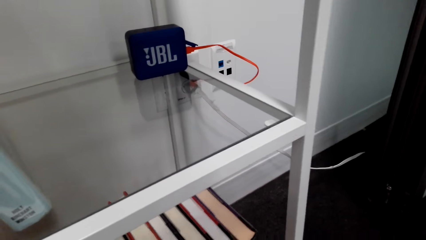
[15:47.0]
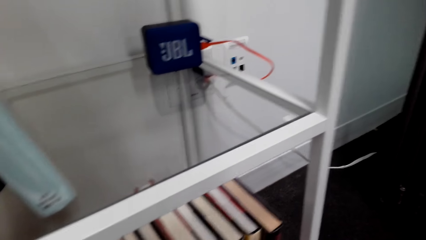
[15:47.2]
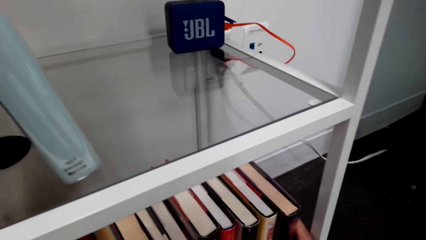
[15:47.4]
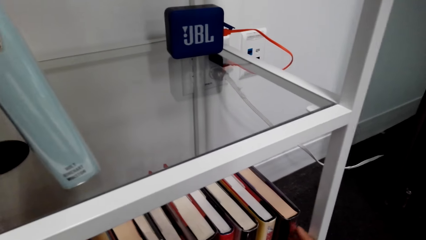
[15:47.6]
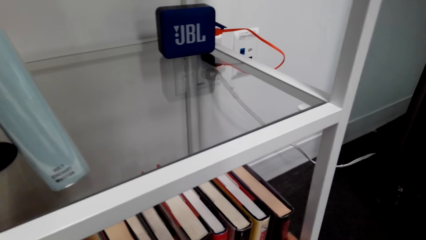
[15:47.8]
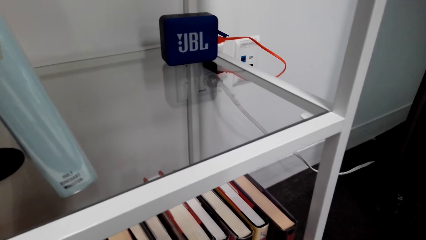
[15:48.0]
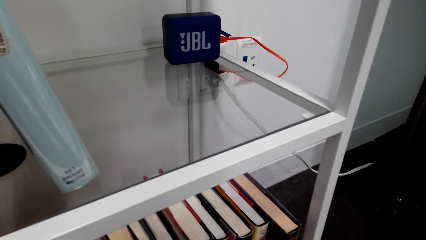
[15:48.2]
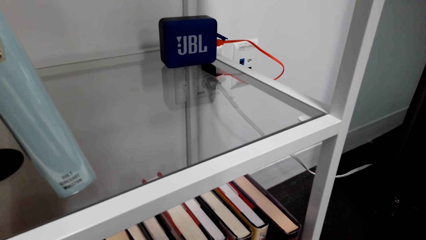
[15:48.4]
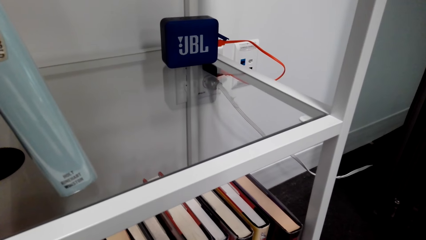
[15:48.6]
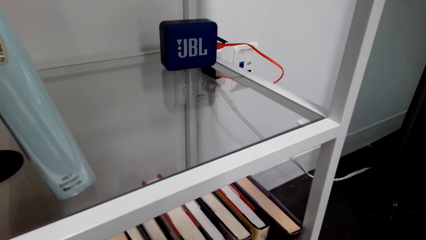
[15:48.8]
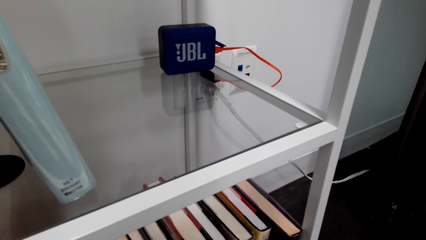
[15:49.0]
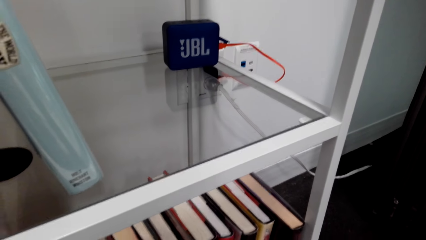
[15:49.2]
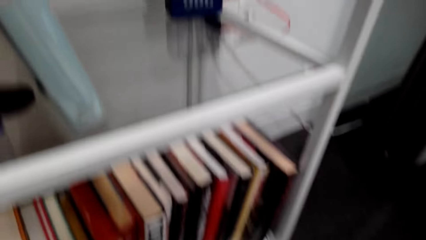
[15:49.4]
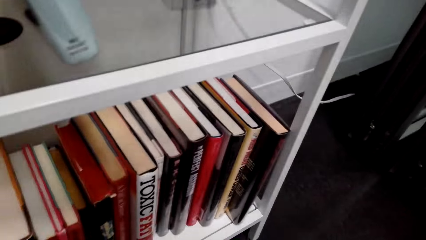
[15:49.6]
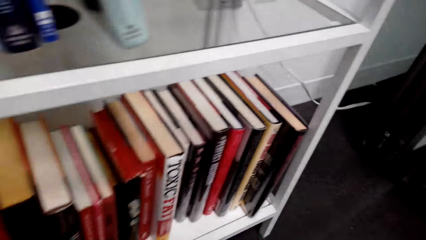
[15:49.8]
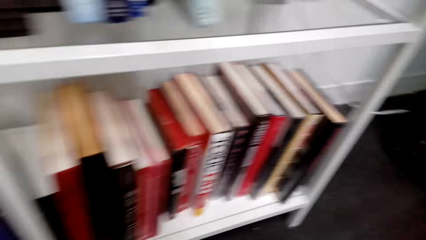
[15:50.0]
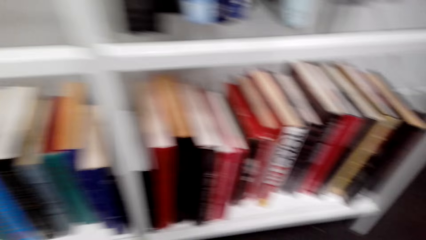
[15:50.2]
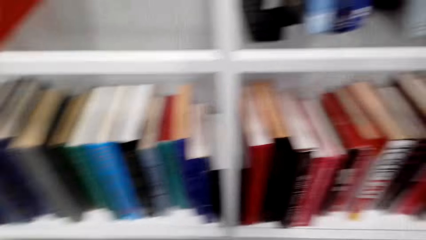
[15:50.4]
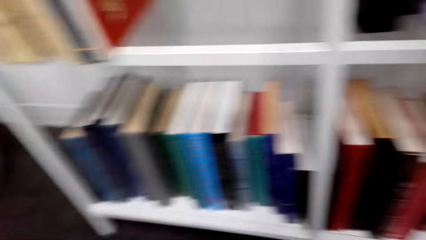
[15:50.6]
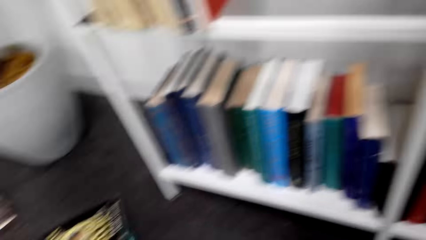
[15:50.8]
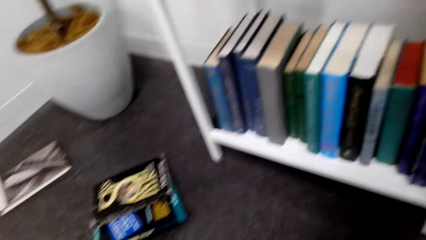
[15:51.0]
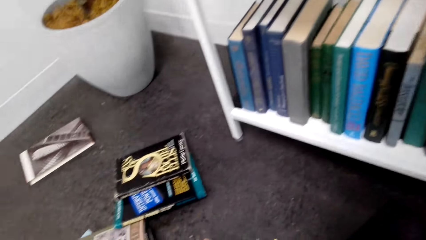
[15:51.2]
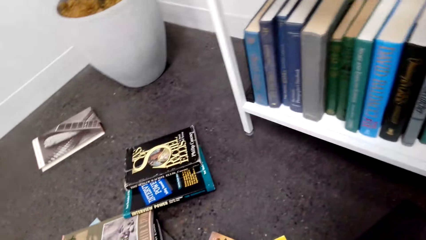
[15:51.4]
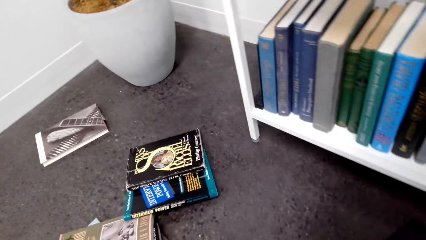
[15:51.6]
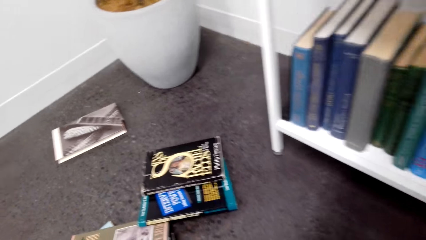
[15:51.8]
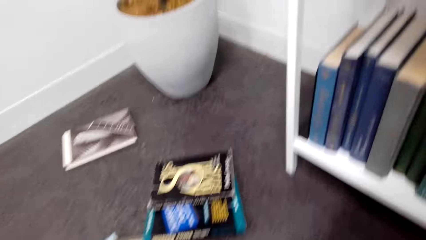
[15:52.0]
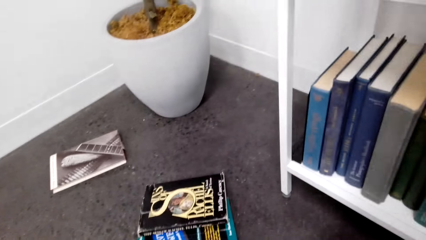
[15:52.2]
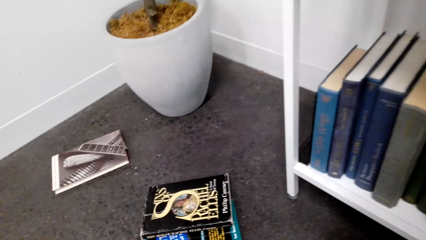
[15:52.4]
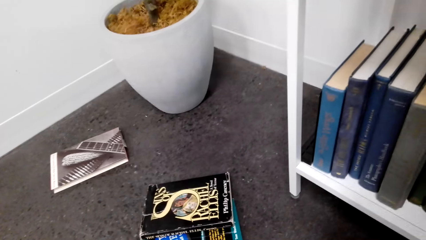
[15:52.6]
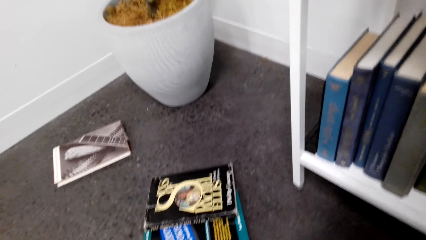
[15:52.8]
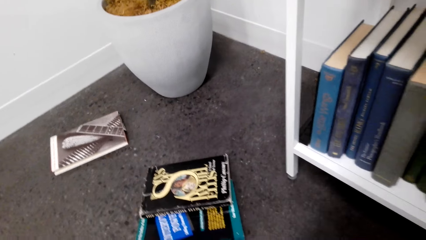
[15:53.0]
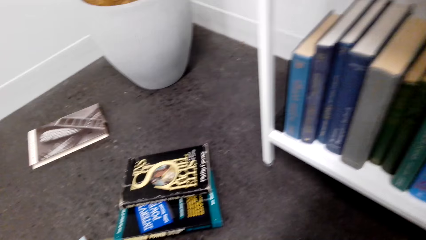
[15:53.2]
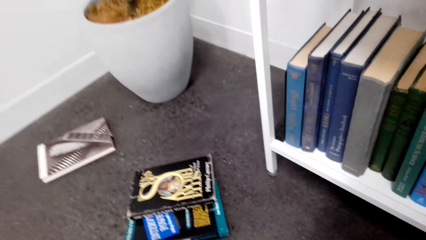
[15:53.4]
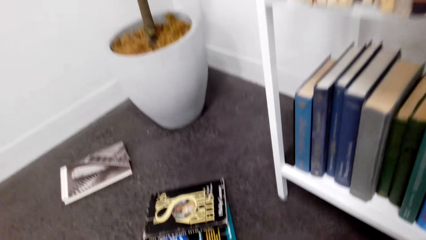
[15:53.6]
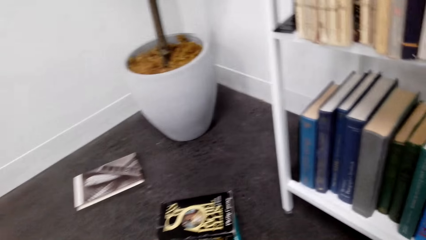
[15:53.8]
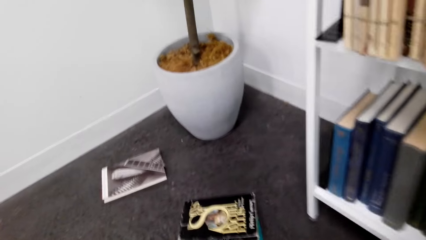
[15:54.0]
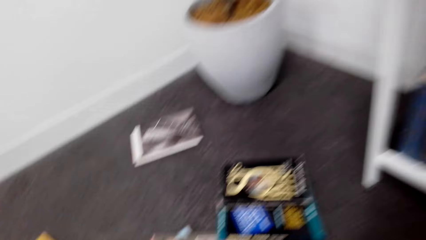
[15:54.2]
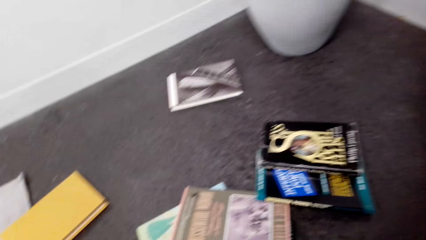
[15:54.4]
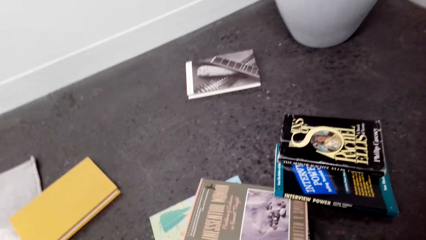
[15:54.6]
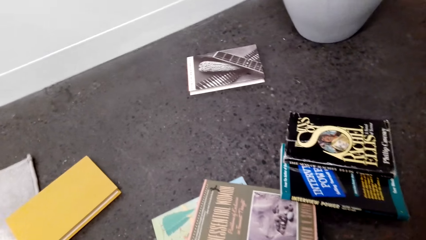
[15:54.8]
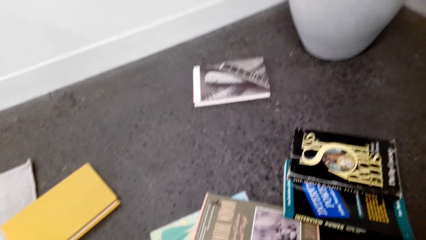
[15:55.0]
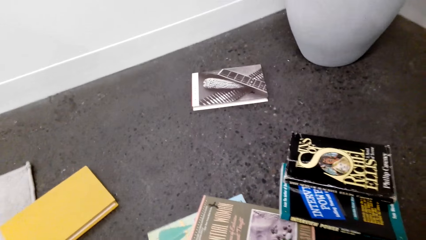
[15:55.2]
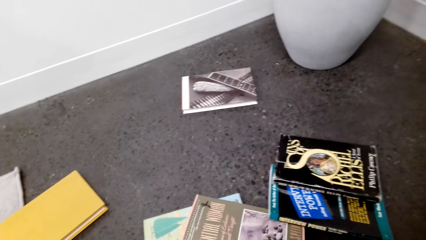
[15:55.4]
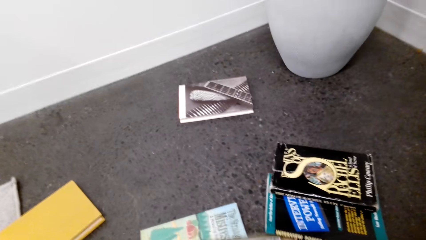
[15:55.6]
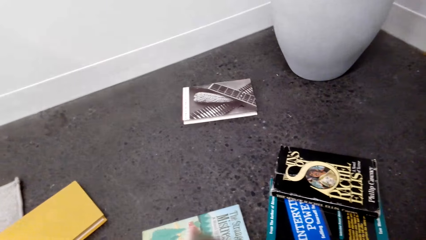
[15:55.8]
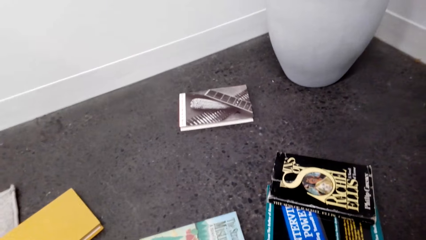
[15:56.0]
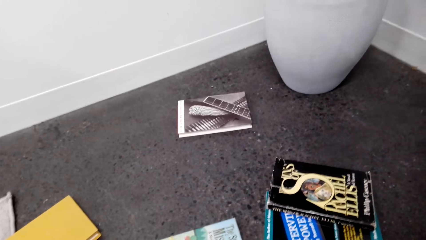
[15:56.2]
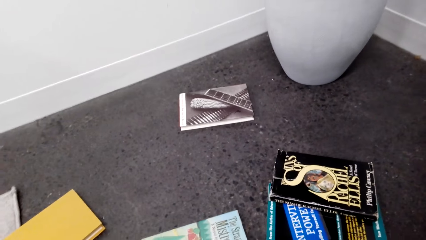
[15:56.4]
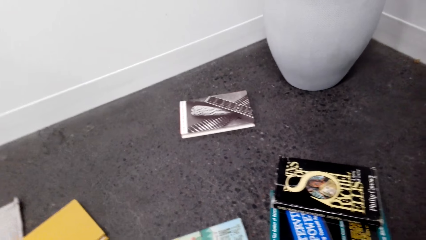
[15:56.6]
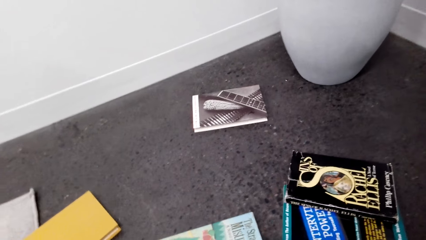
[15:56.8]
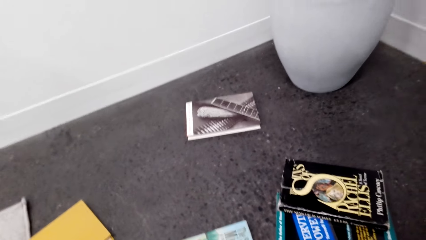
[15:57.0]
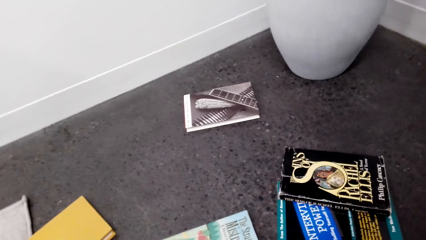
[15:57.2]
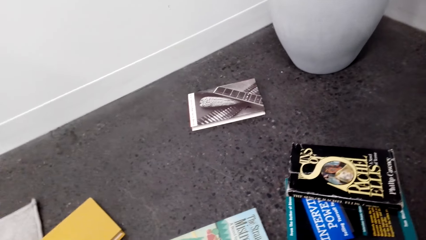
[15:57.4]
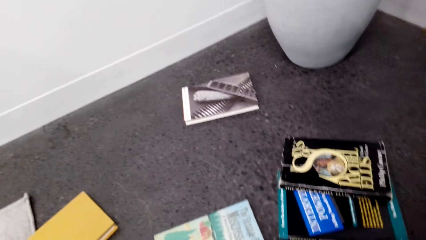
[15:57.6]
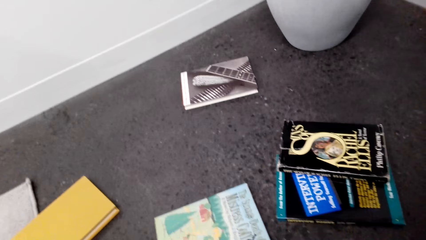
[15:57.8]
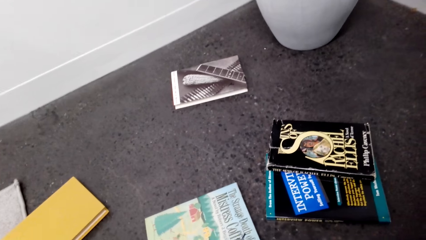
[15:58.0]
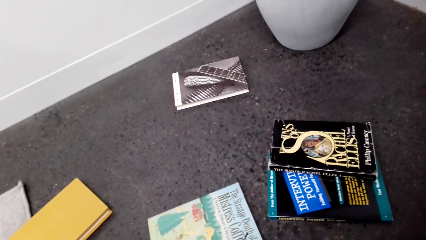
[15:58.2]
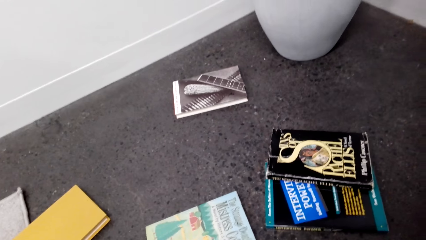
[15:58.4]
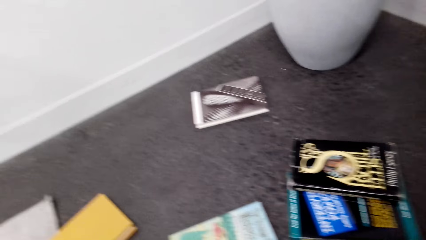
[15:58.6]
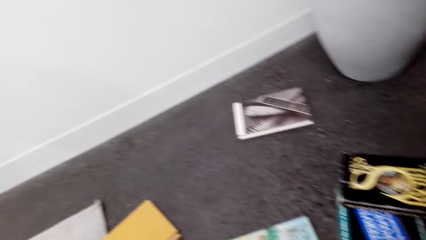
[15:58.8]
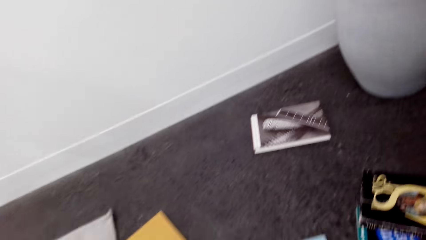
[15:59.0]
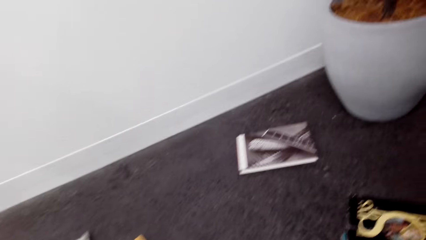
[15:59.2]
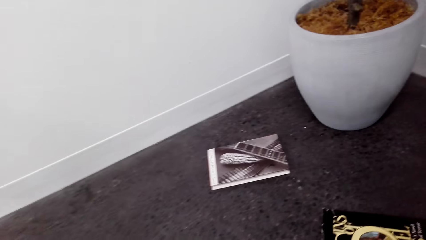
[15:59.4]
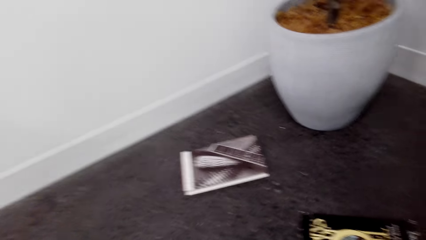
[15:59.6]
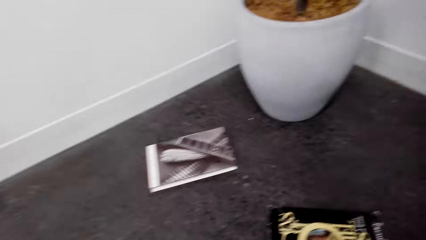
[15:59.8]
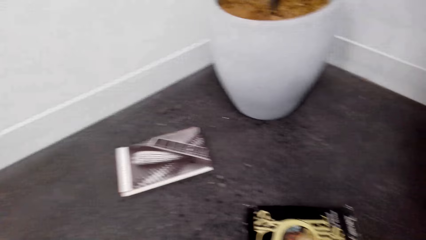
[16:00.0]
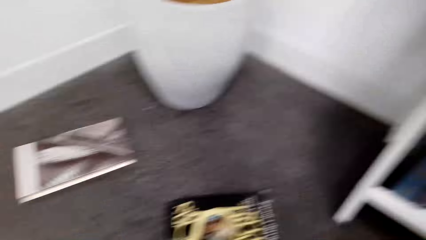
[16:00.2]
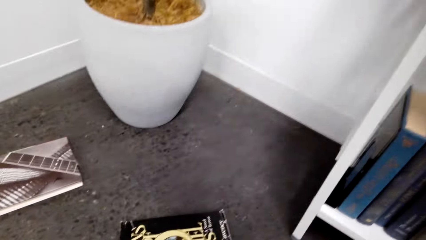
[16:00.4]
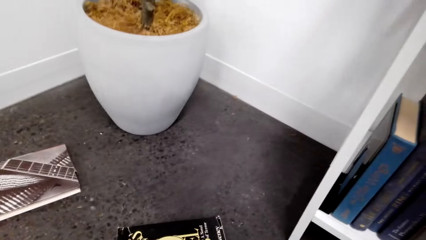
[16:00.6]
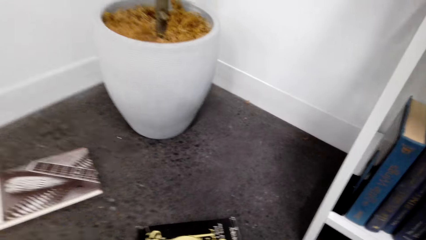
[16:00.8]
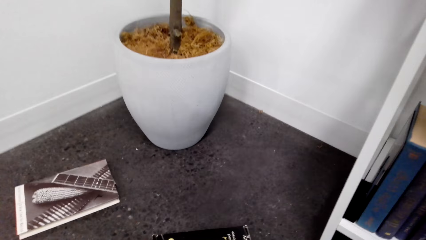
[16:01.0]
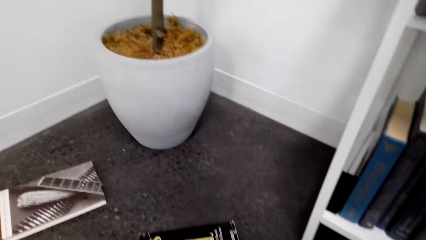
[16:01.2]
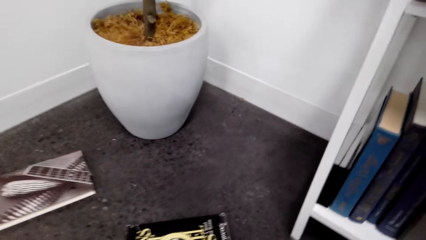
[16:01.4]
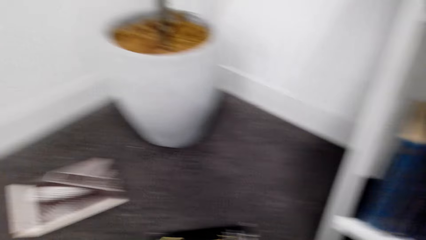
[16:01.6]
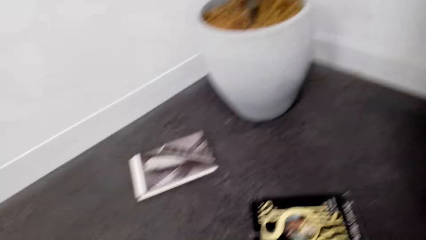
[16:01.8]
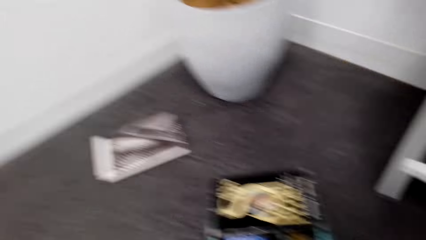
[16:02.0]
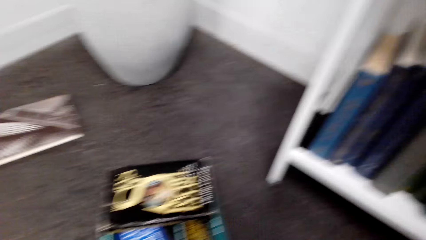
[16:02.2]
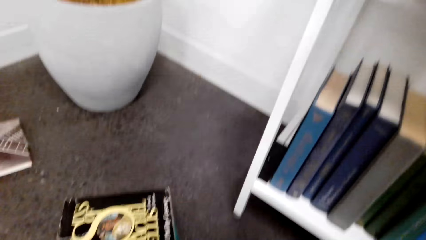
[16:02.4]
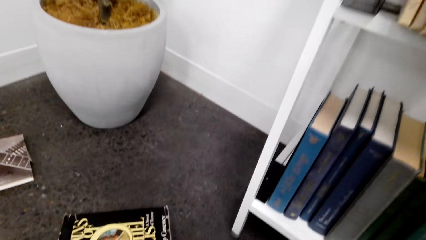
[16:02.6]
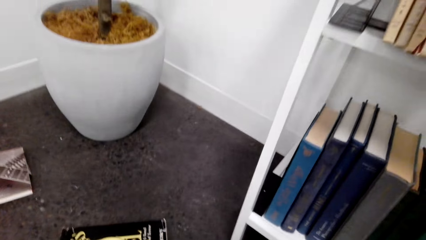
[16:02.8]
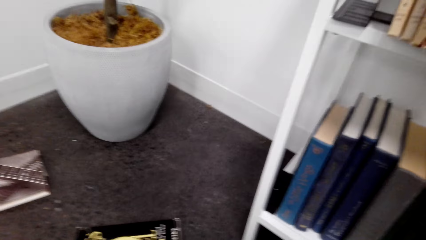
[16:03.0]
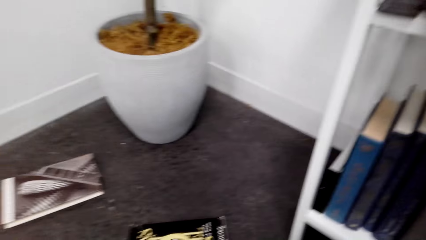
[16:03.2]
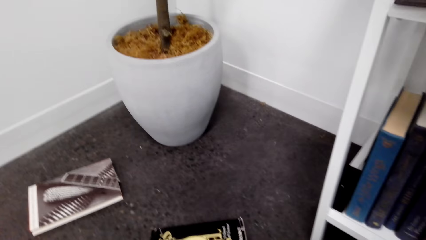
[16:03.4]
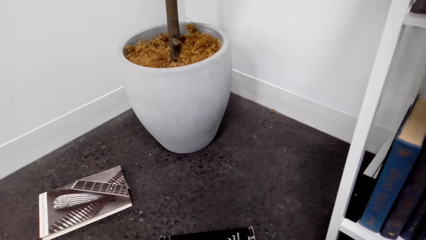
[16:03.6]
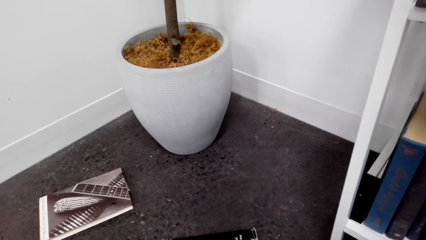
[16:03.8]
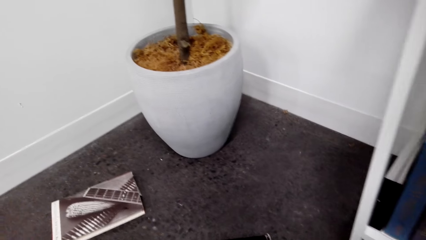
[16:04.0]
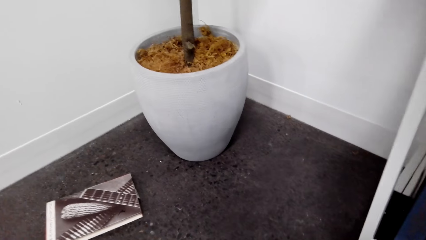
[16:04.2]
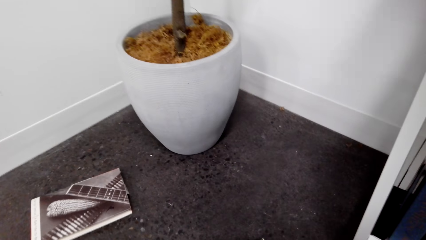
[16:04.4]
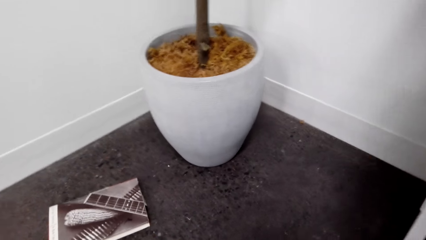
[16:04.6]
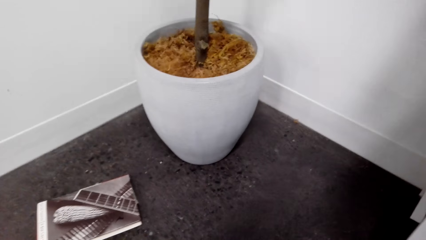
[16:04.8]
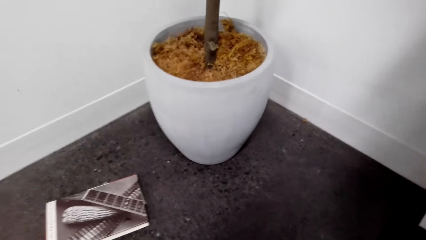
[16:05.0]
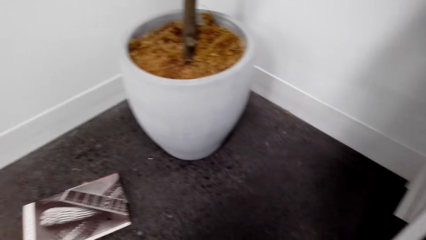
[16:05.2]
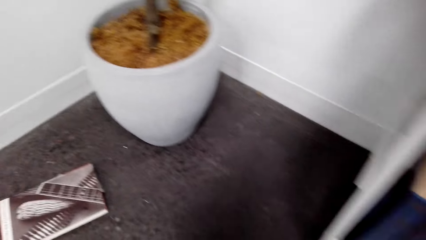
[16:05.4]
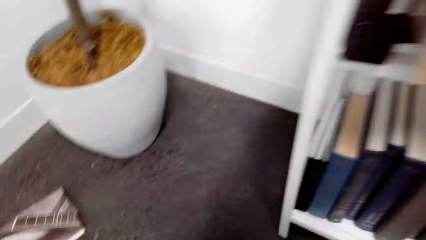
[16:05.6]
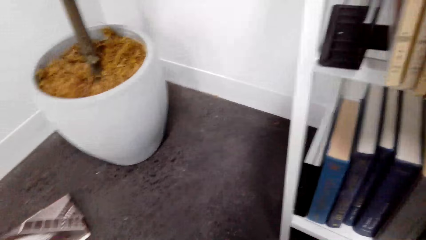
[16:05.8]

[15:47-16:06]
The camera wearer looks around the house floor. They pick up a book from the house floor.
